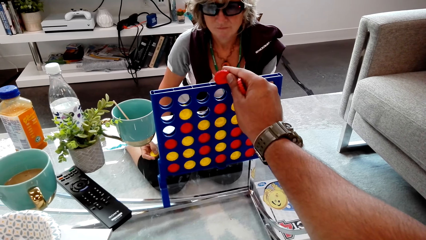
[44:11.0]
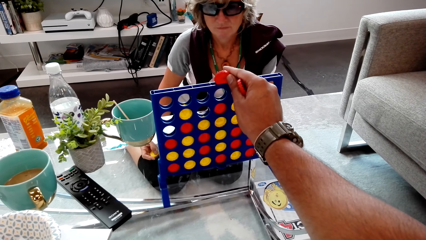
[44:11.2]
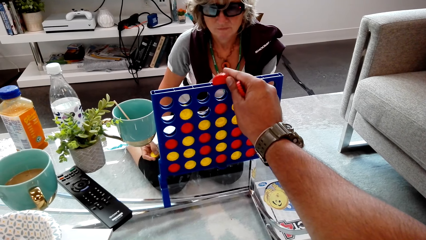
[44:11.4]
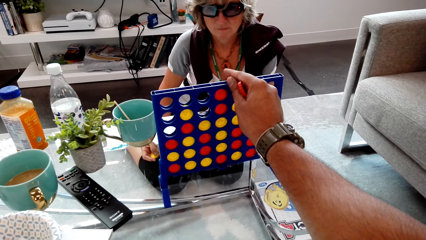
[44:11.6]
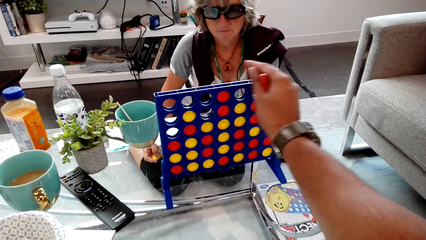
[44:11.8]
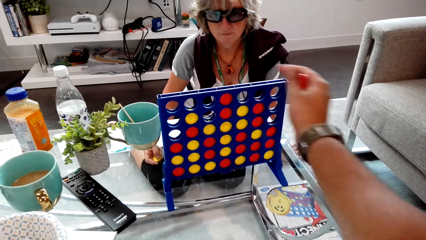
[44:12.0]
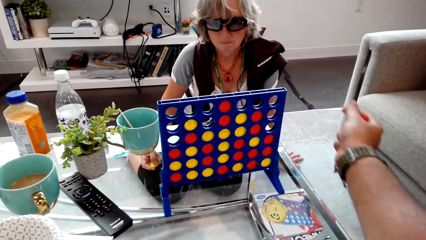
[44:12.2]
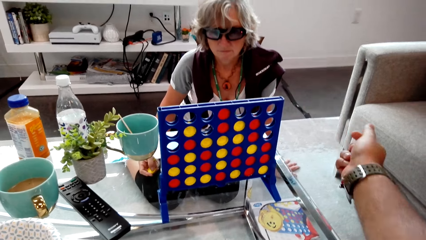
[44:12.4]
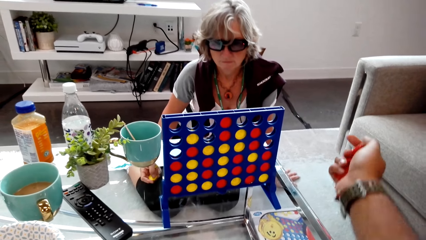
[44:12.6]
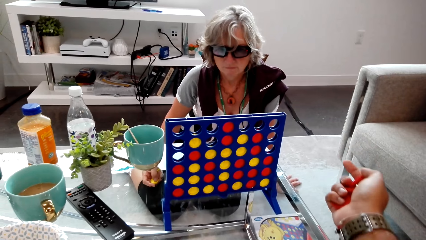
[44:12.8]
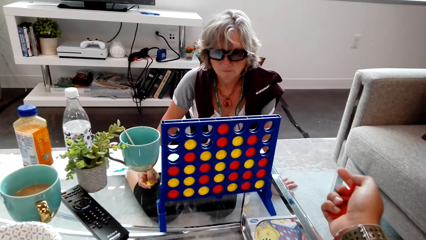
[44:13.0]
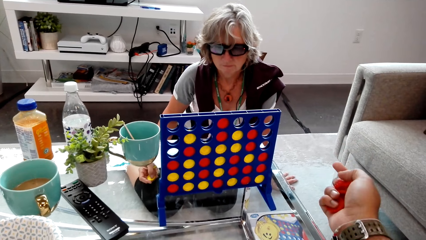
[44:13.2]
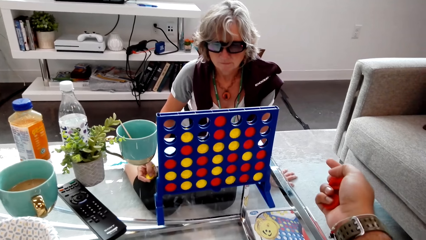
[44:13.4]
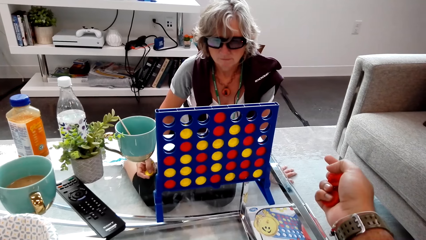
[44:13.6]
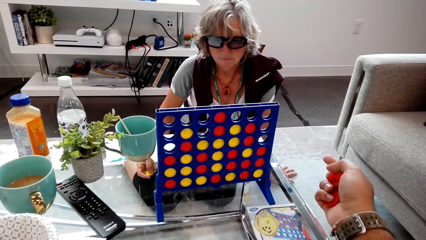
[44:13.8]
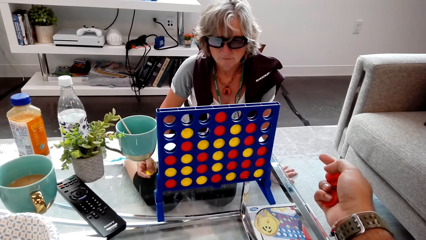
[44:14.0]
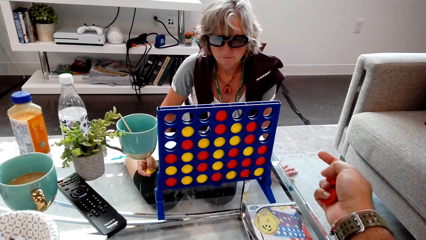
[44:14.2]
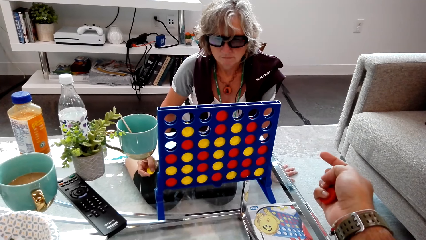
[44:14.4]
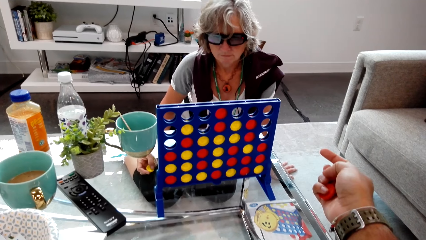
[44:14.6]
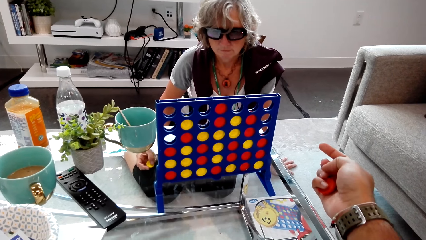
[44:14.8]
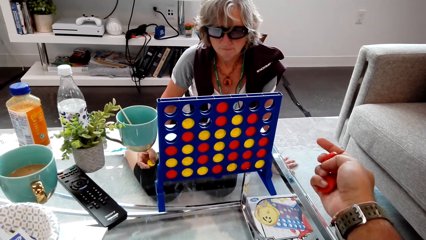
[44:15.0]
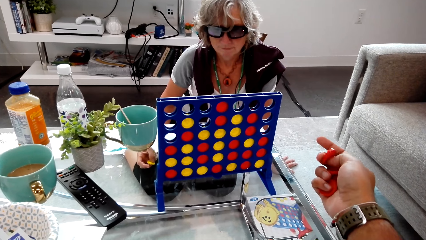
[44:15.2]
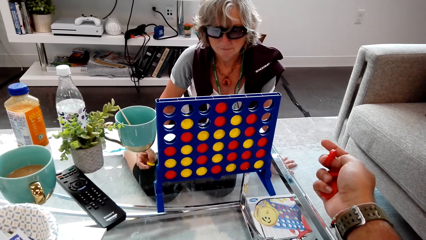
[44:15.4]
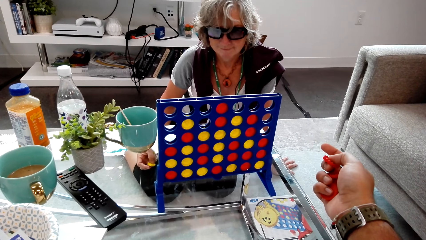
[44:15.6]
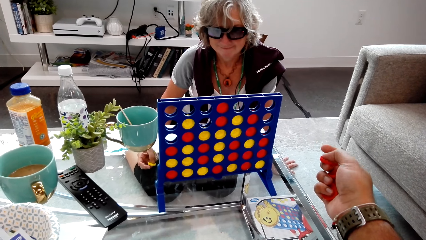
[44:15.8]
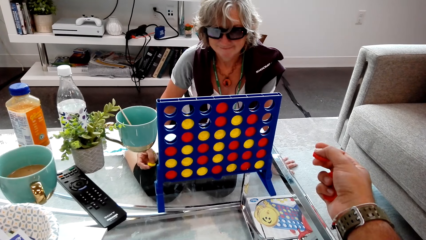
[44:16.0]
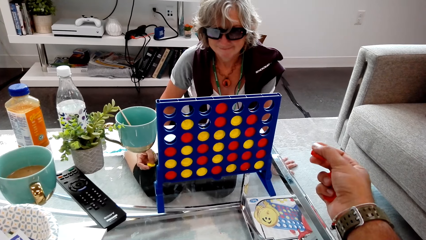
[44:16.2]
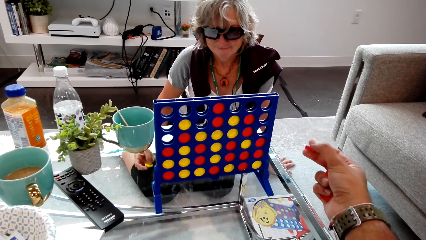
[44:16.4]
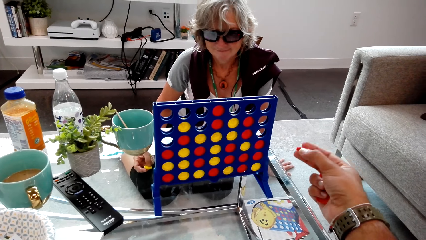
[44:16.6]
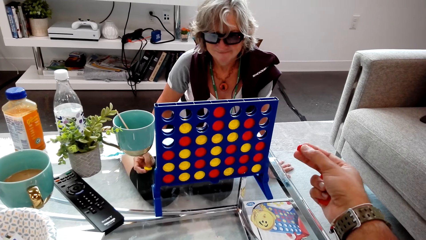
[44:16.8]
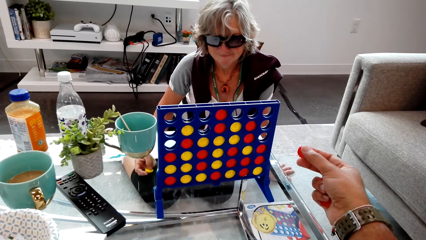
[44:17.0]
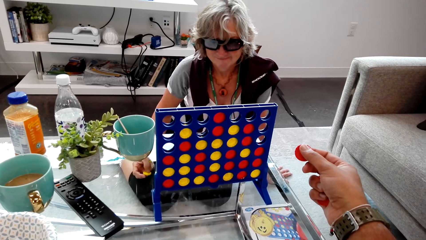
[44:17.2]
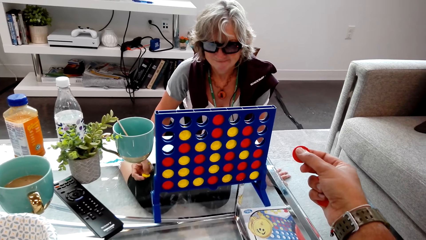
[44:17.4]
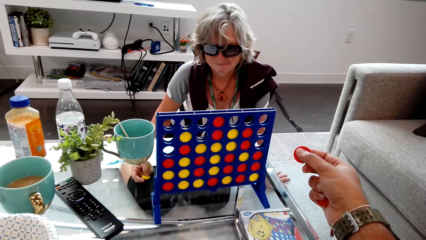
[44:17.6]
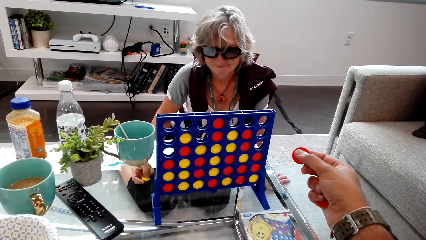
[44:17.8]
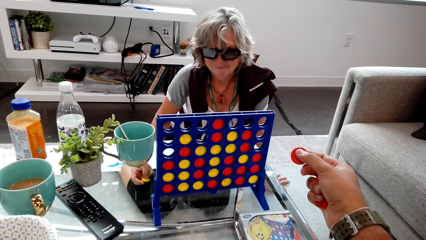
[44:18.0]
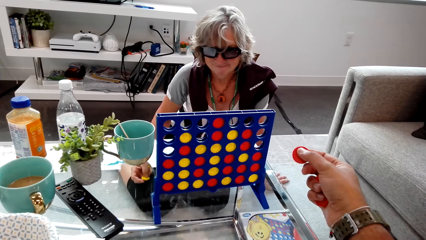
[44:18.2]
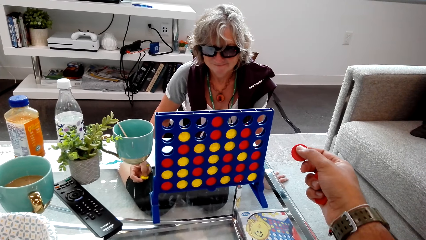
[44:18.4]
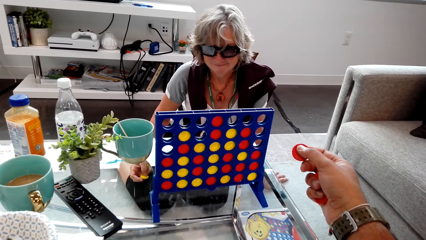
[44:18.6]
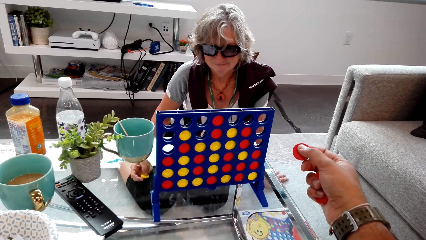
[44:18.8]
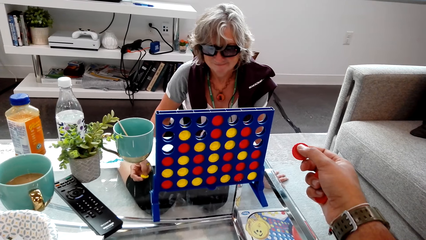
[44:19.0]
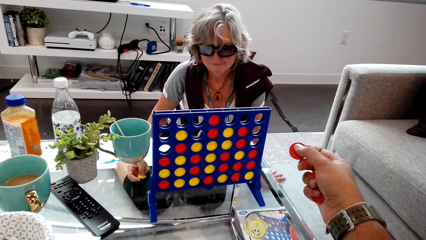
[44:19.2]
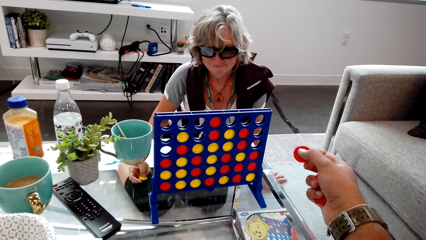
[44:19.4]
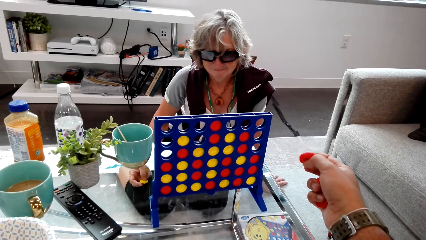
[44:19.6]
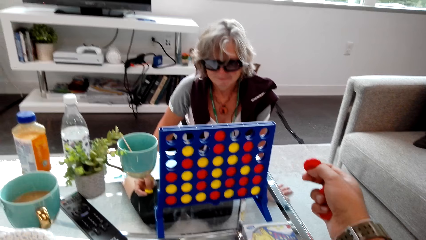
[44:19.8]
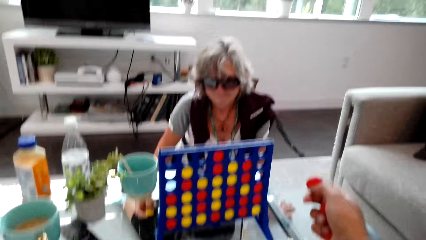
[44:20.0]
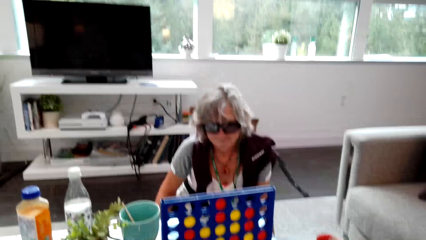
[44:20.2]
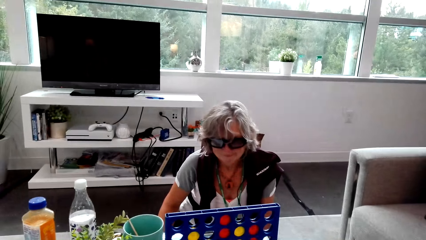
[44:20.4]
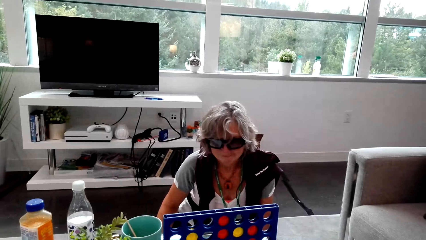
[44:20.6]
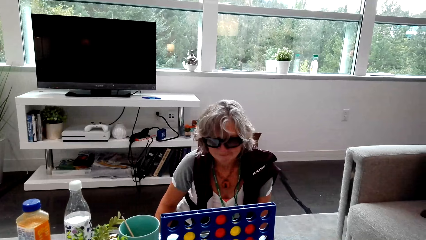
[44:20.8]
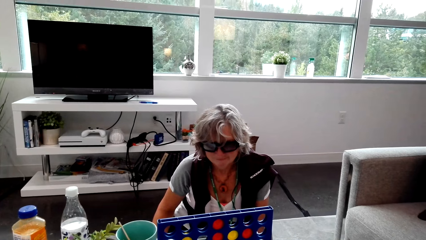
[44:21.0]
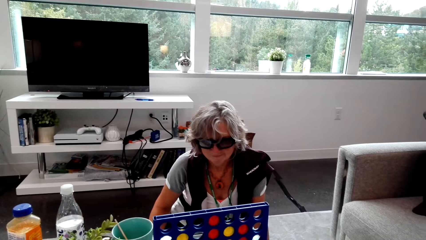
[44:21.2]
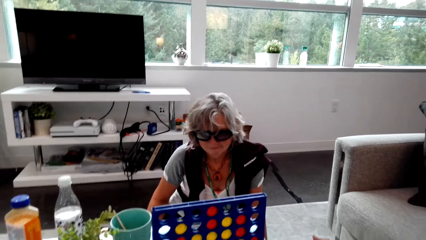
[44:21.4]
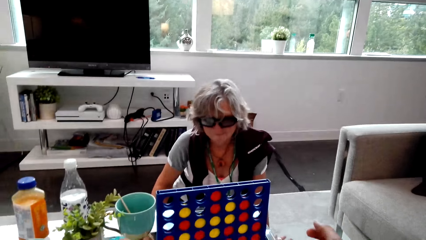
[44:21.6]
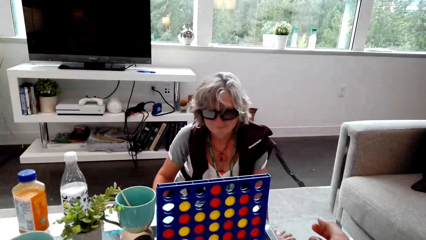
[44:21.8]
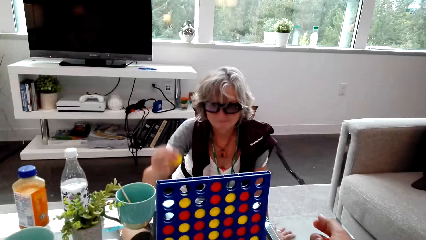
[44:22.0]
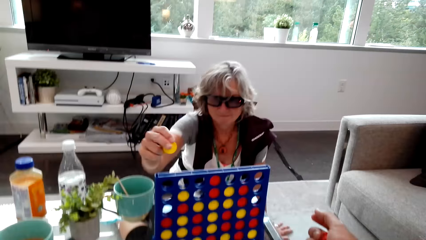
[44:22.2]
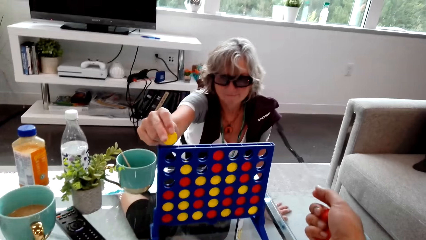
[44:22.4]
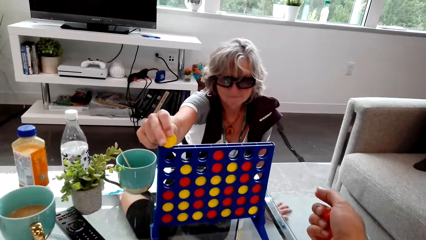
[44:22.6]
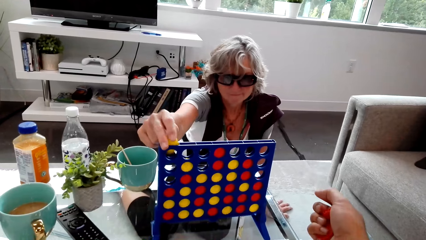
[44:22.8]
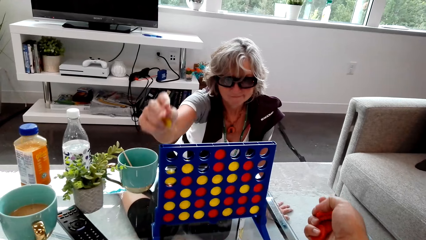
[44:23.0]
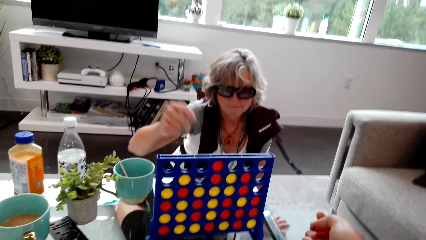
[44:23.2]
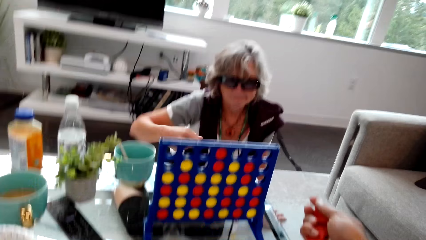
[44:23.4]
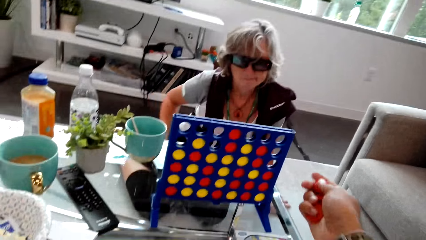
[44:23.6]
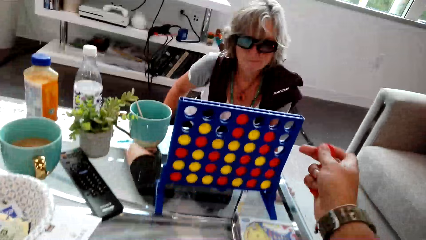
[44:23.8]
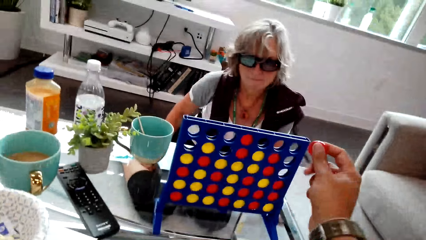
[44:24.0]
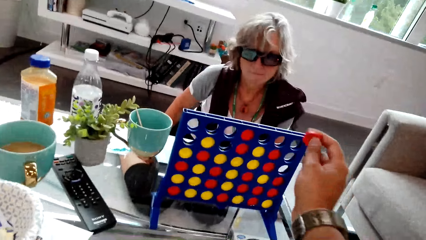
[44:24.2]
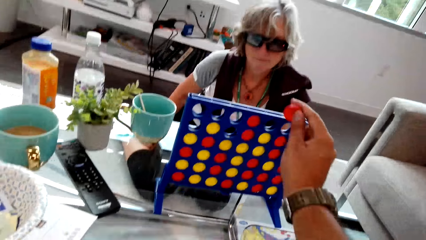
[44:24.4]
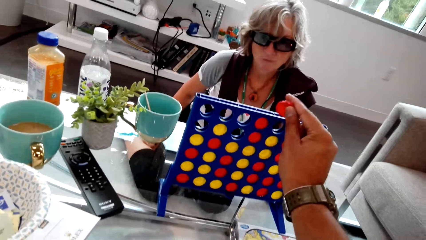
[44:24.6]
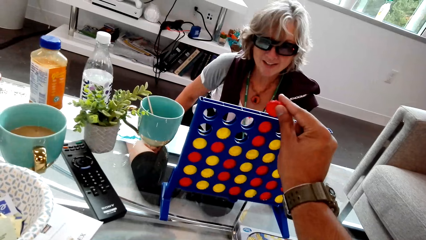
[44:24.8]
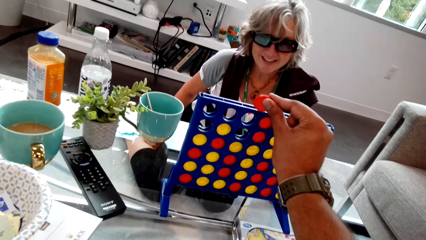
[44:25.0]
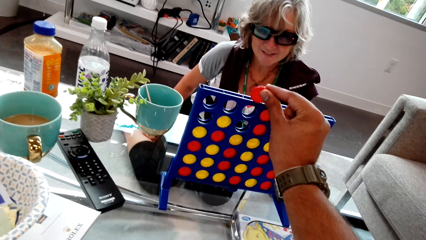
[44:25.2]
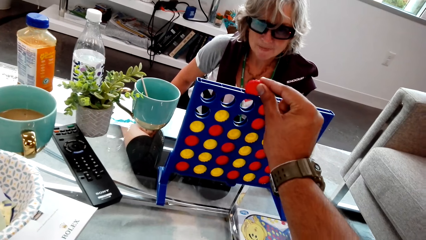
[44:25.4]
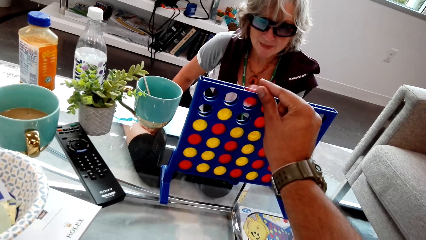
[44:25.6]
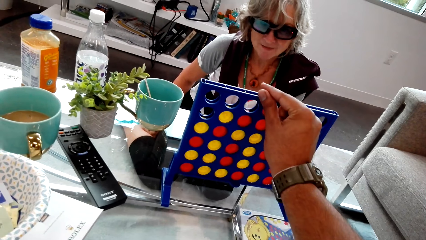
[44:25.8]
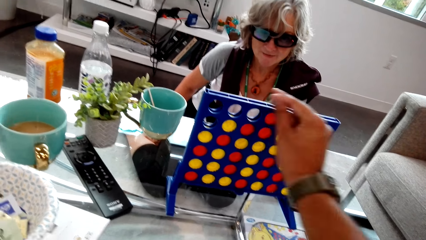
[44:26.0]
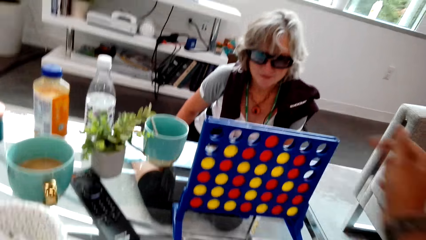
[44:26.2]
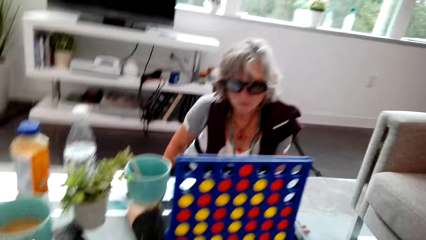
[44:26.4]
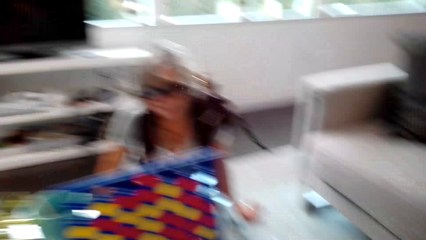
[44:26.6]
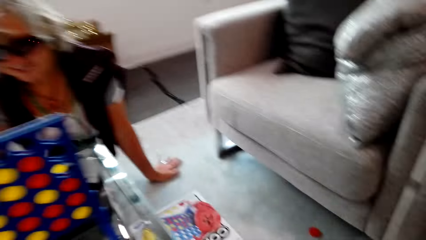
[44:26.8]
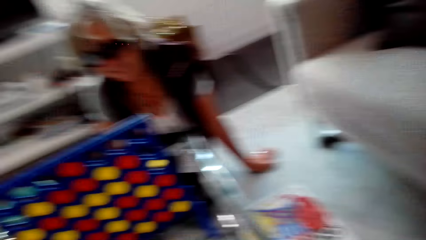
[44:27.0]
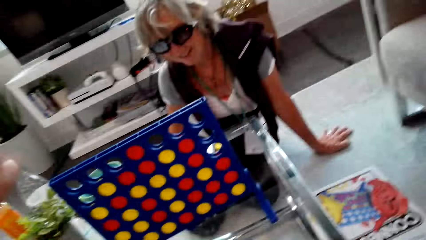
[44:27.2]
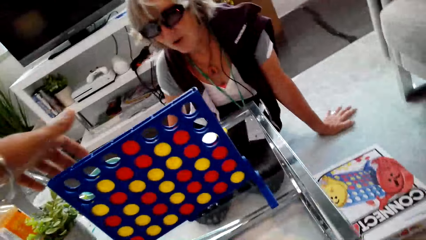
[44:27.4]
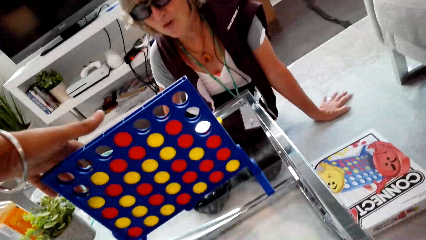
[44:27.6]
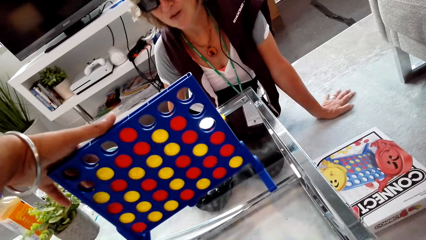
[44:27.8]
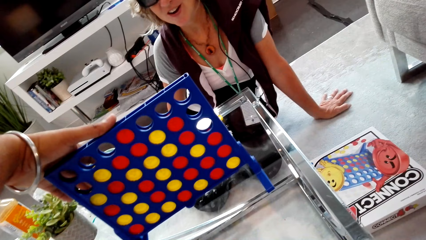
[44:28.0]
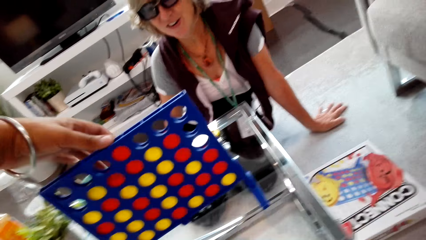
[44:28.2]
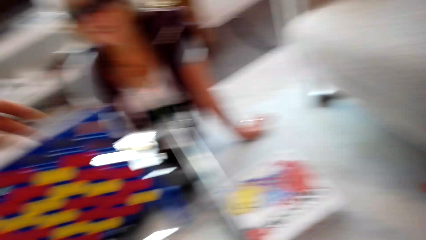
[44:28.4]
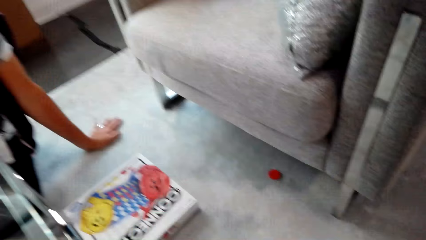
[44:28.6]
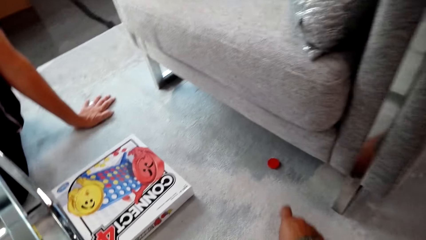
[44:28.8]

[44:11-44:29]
The camera wearer looks at the lady. The lady puts the chip in the connect four. The camera wearer puts the chip in the connect four and converses with the lady. The lady talks to the camera wearer.
